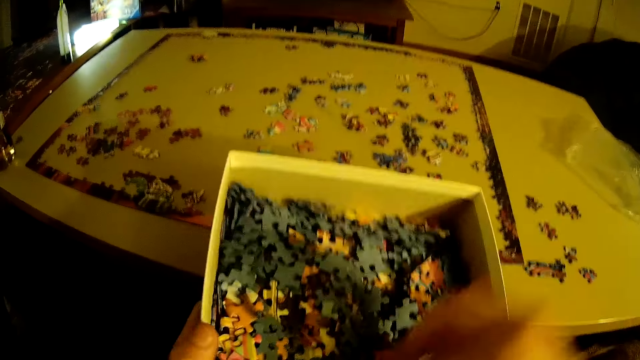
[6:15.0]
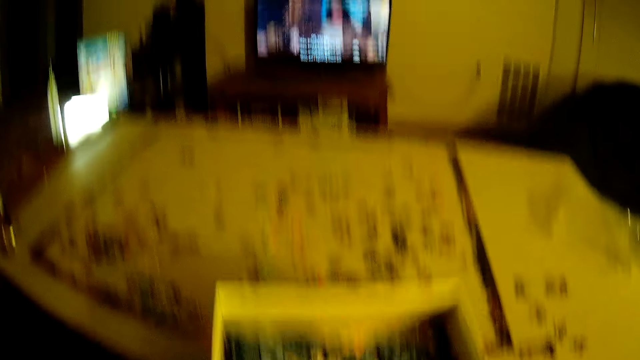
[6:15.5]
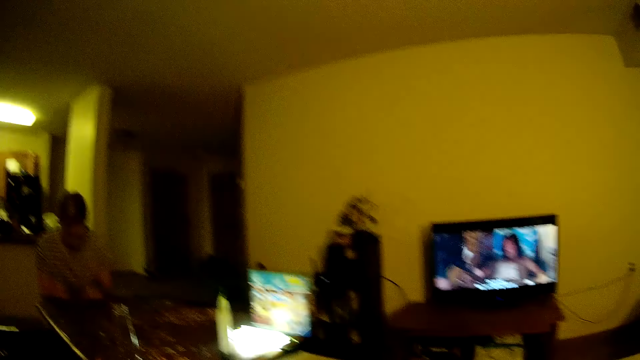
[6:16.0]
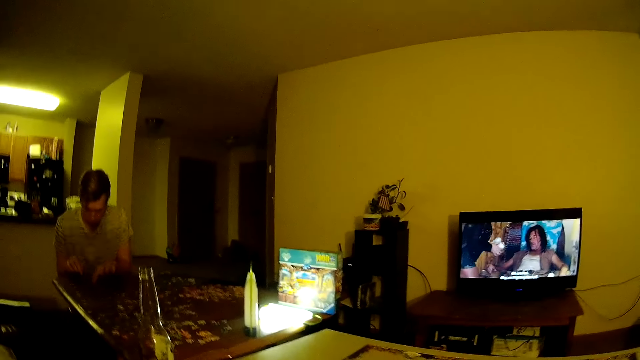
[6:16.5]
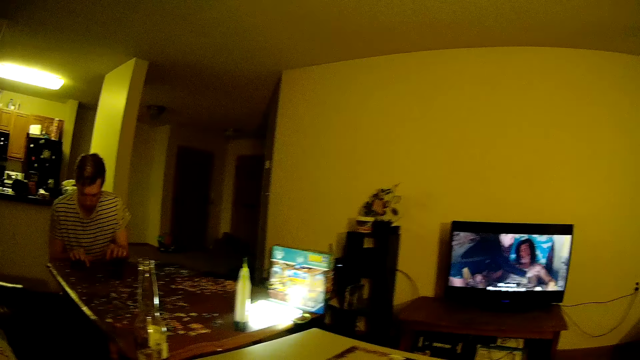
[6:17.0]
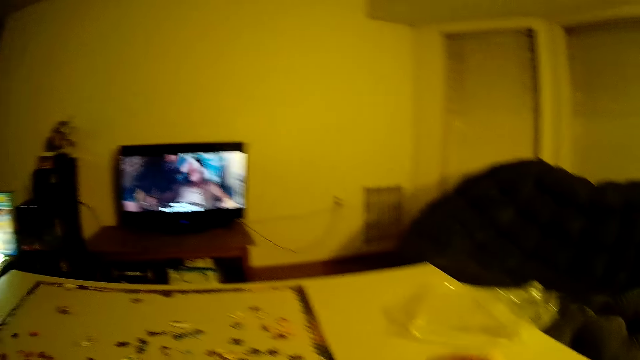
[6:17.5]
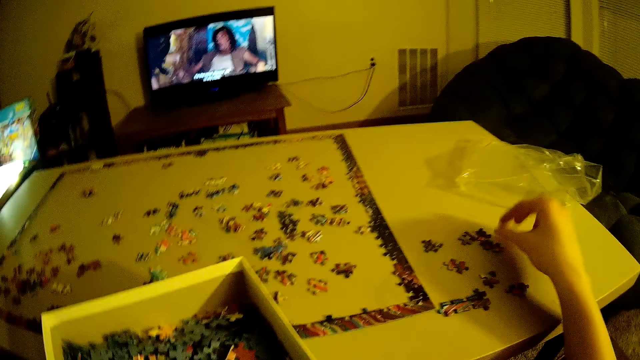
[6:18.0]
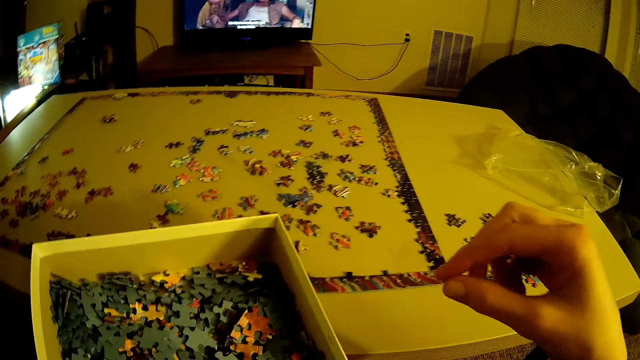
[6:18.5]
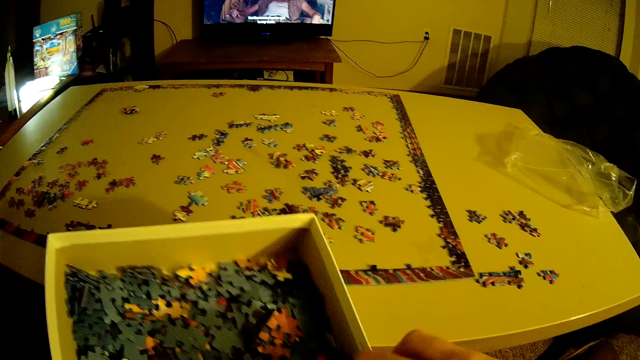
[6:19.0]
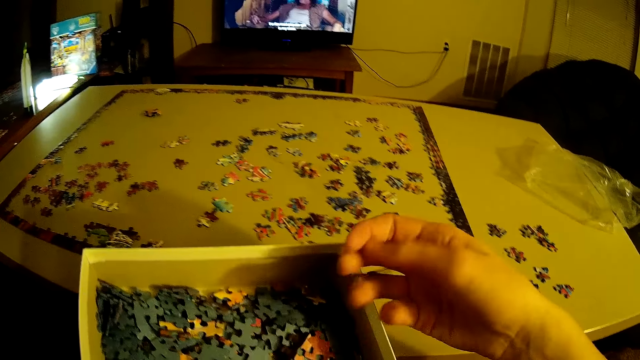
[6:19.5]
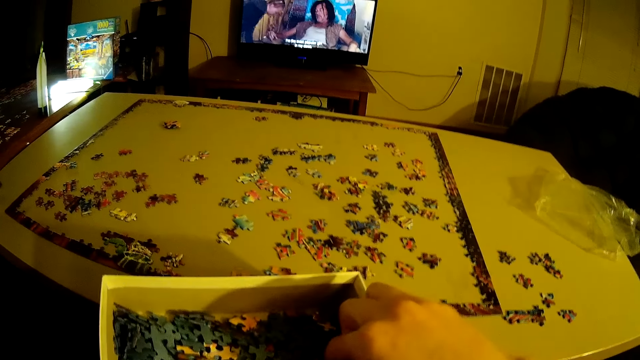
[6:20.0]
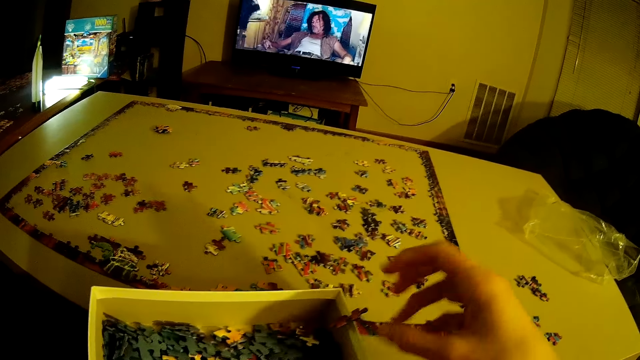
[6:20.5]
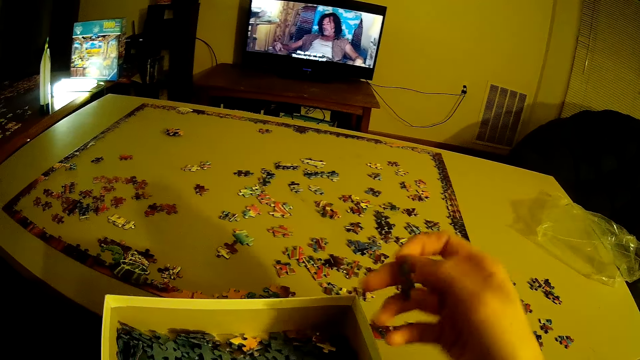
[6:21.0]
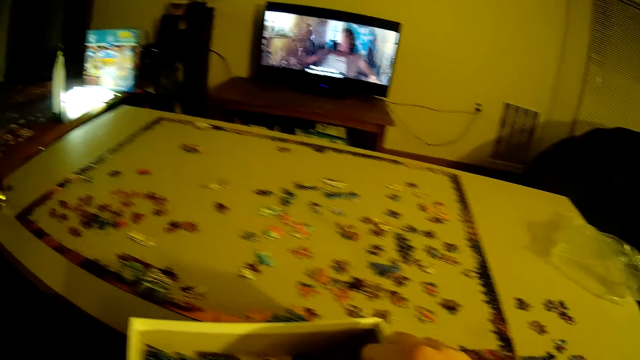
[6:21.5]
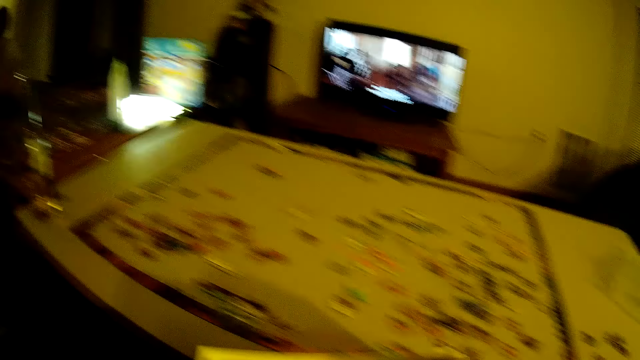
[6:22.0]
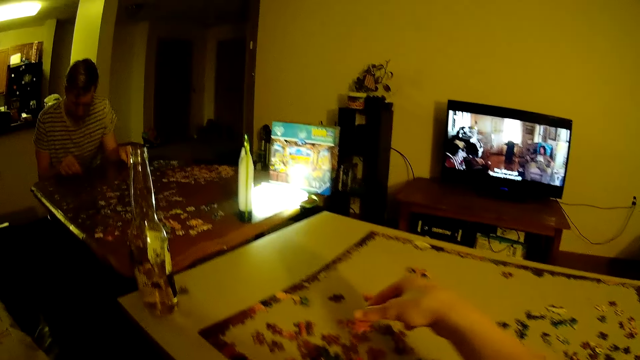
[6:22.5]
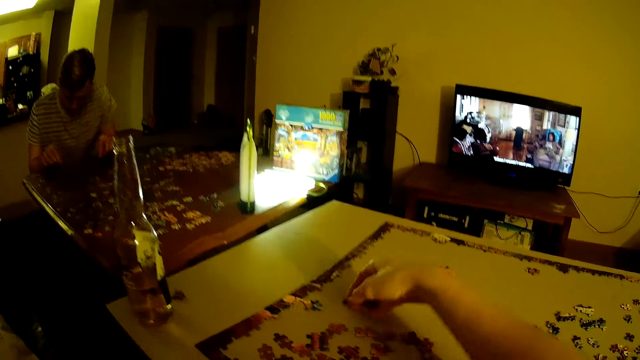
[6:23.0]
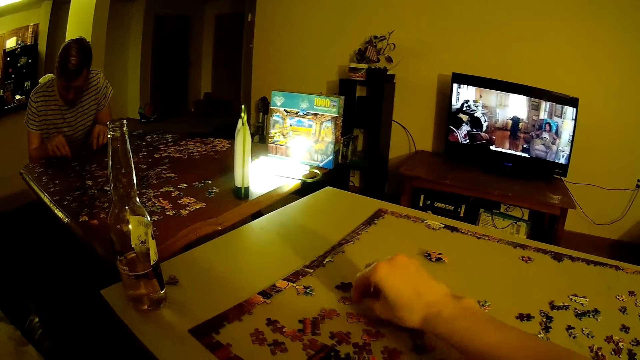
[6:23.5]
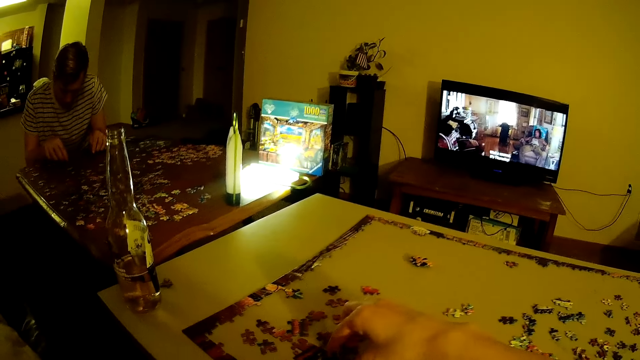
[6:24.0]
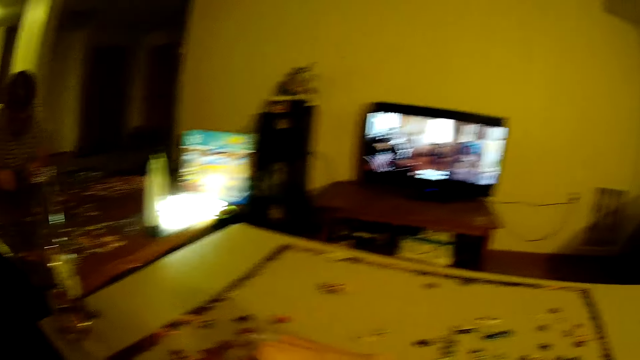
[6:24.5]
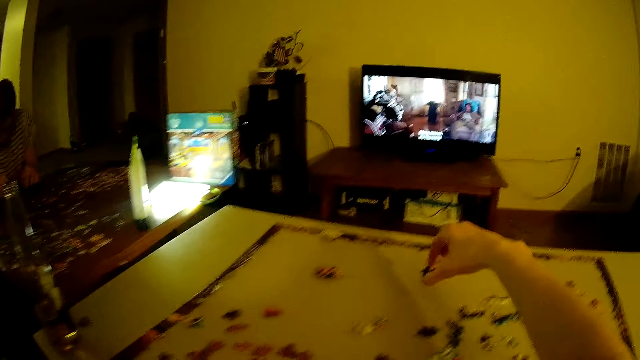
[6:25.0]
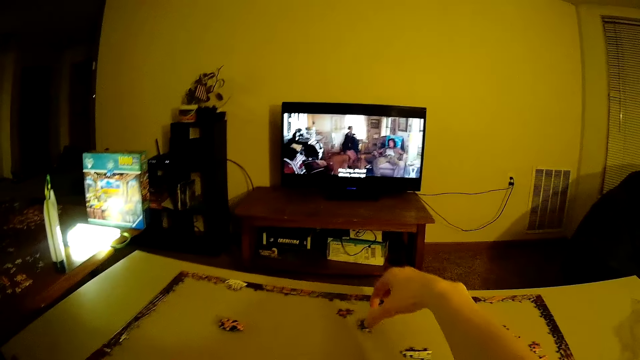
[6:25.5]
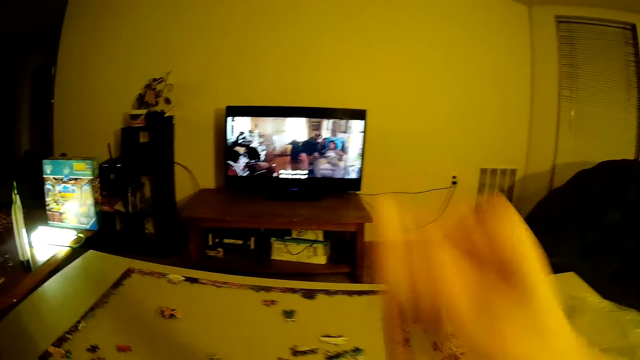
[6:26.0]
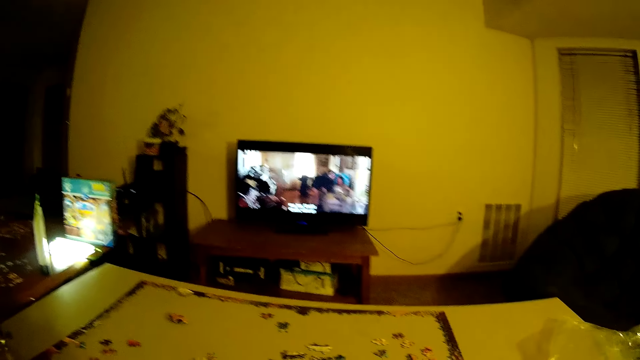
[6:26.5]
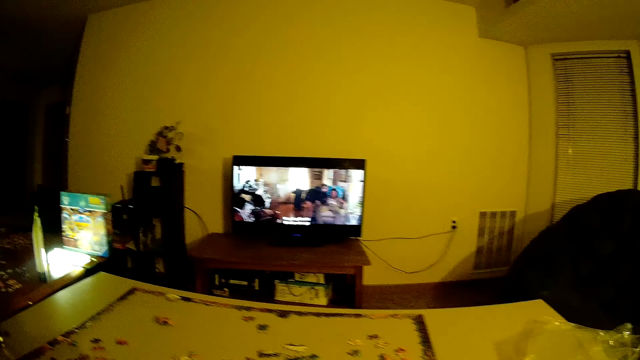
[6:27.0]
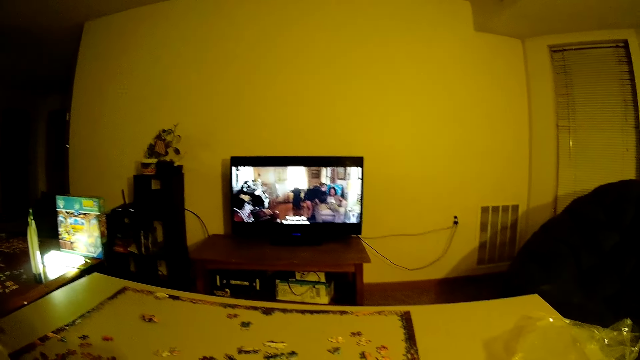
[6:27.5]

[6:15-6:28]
The camera wearer removes the hand from the box. They place the piece of puzzle on the table. They move the hand from the table. They look around the house. A man arranges the pieces of puzzle on the table. The camera wearer arranges the pieces of puzzle on the table. They move the hand from the table. They pick a piece of puzzle from the box. They hold the piece of puzzle. They drop the piece of puzzle on the box. They pick a piece of puzzle from the box. They hold the piece of puzzle. They pick a piece of puzzle from the box. They place the pieces of puzzle on the table. They arrange the piece of puzzle on the table. They move the hand around the table. They place the piece of puzzle on the table. They move the hand from the table.

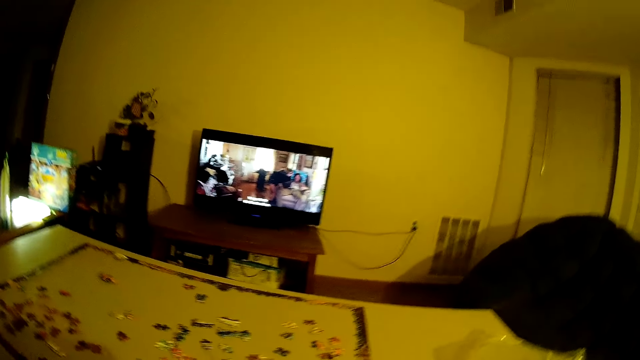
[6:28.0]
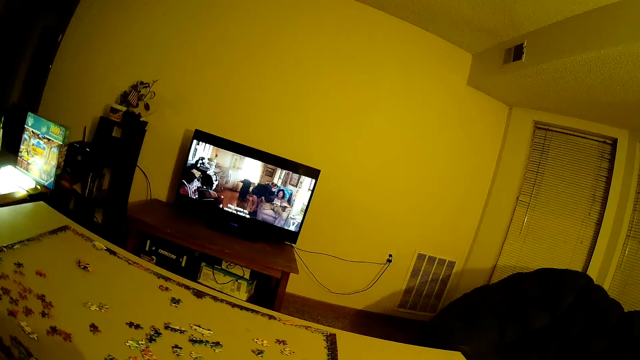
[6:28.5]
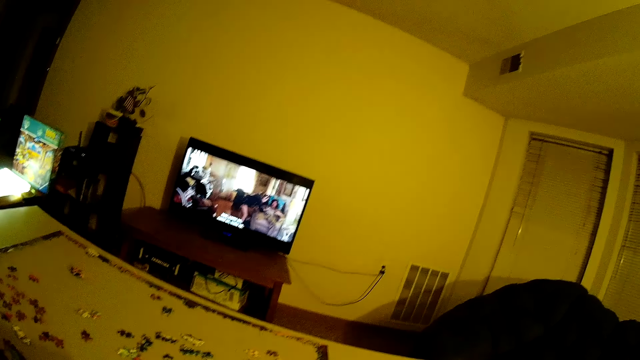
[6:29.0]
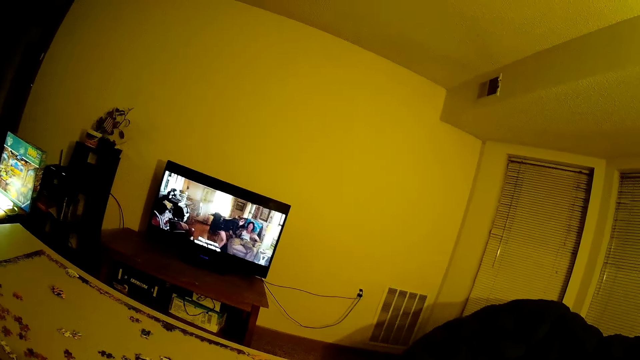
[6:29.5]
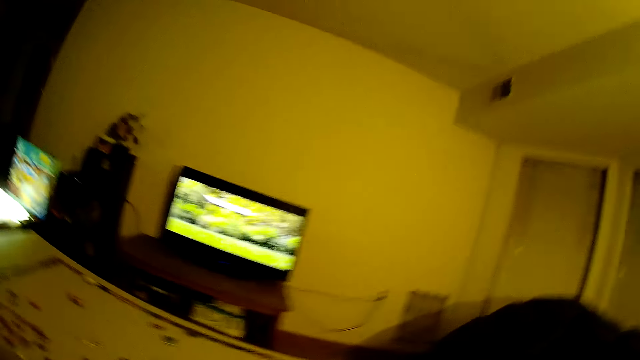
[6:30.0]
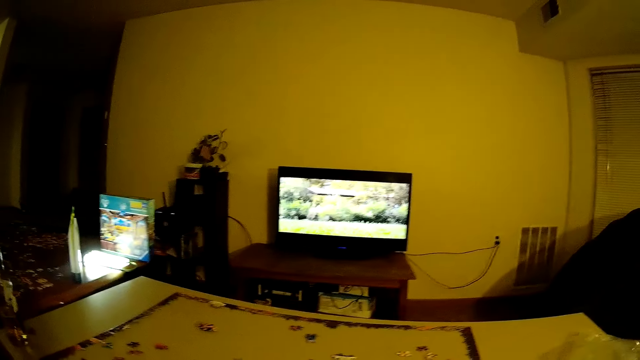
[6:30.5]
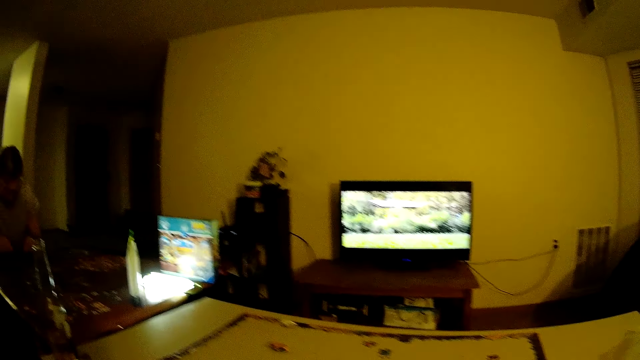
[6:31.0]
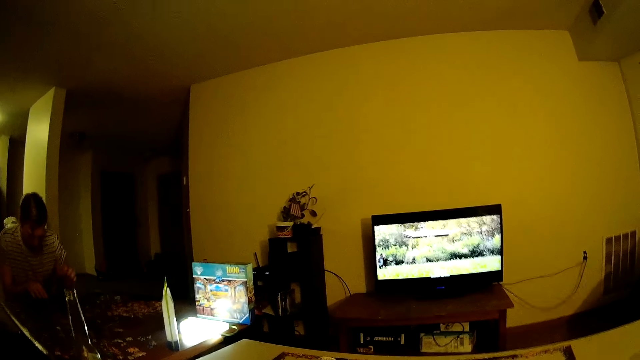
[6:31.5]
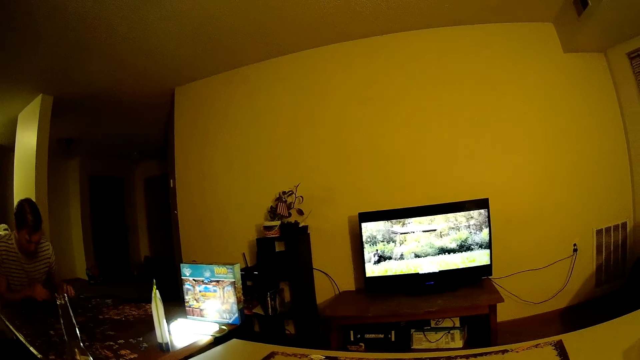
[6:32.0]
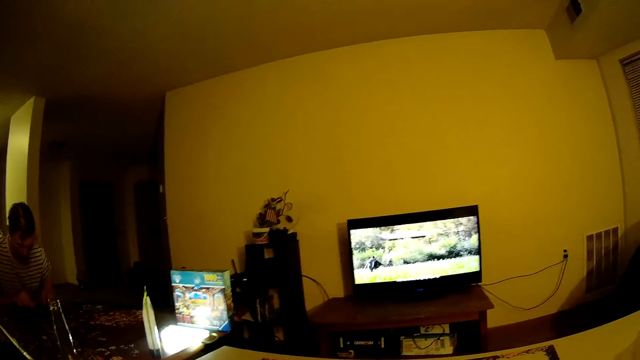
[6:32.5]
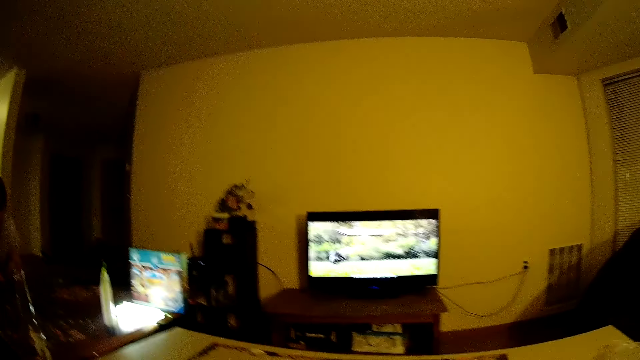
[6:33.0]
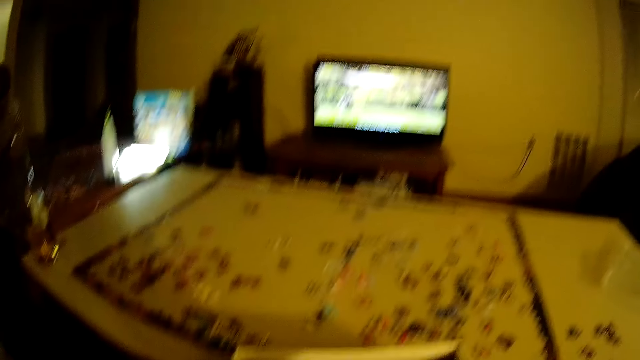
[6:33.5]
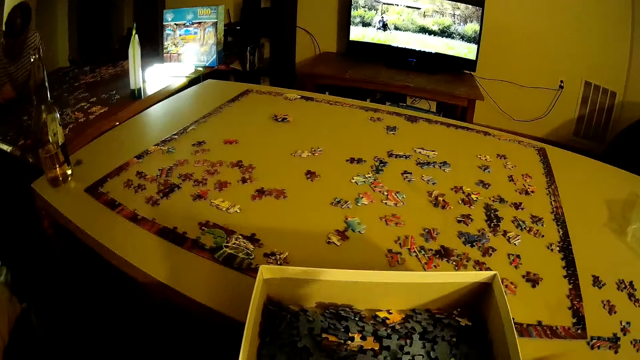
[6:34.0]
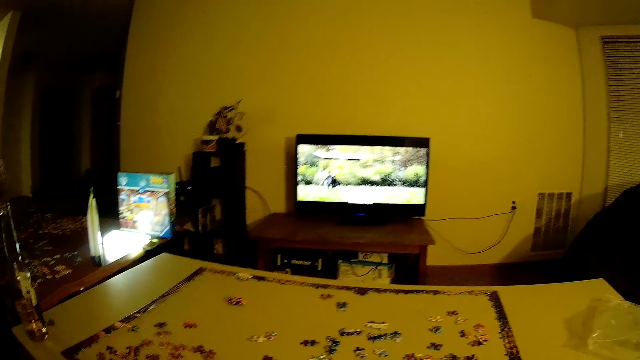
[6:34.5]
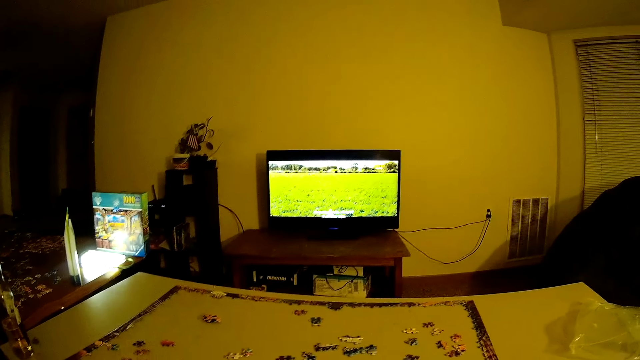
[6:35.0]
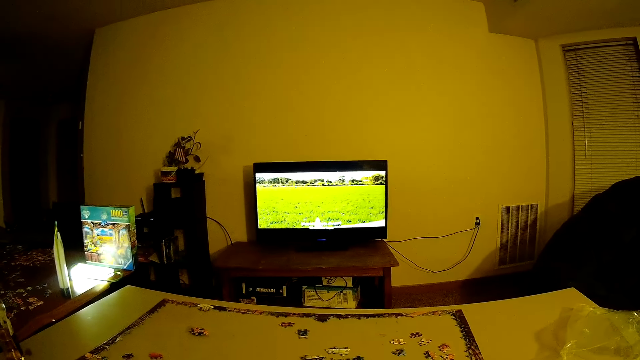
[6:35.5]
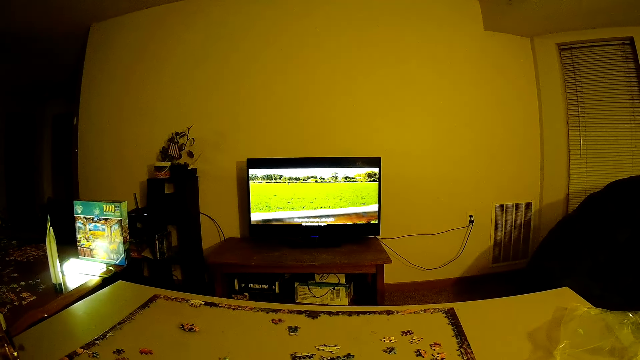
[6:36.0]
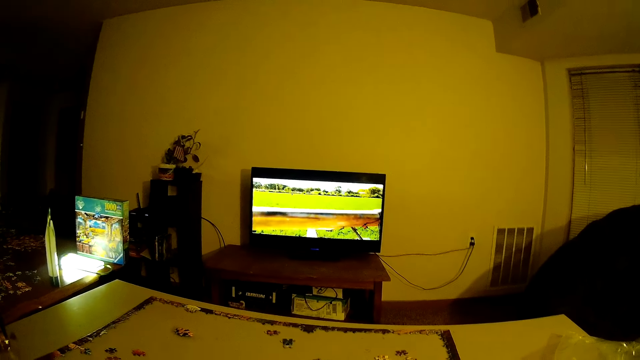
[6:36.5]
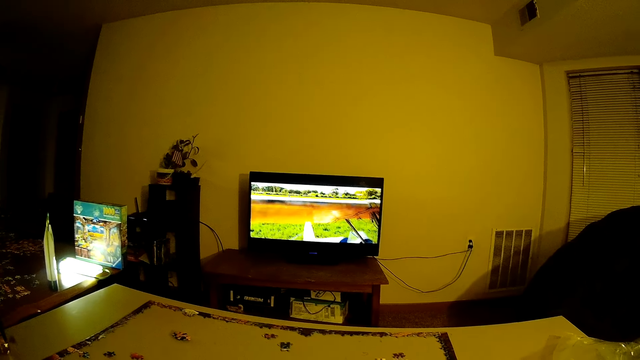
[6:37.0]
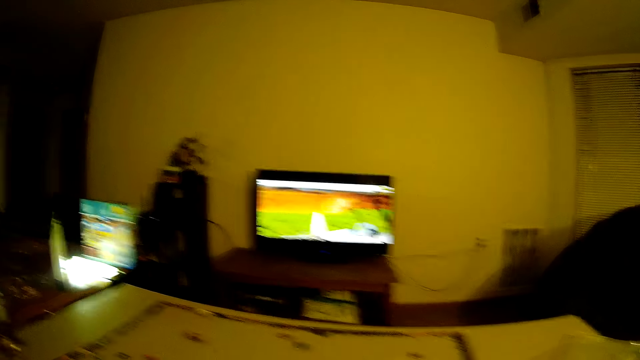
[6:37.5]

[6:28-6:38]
The camera wearer looks around the house. A man arranges the pieces of puzzle on the table. The camera wearer looks around the table.
